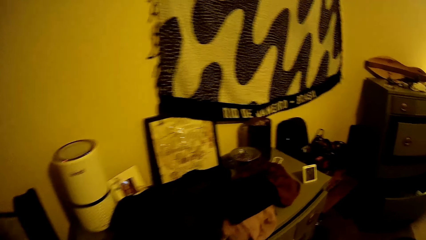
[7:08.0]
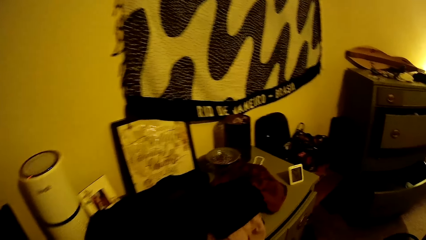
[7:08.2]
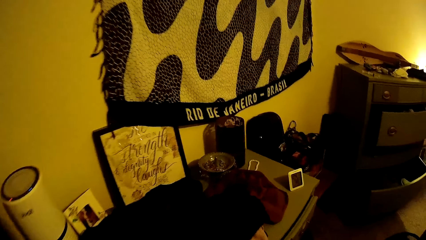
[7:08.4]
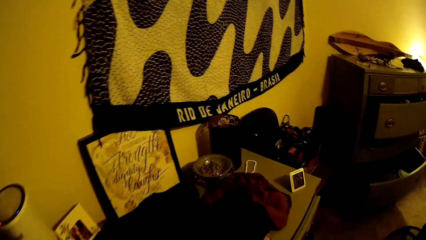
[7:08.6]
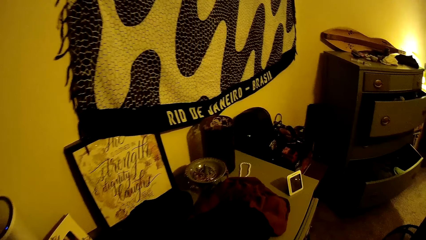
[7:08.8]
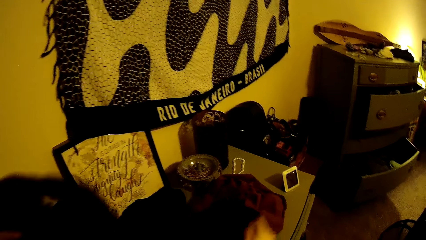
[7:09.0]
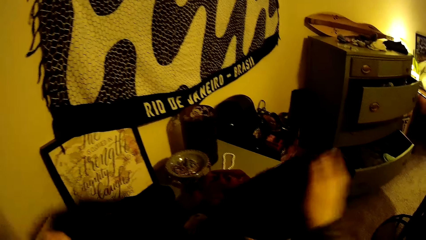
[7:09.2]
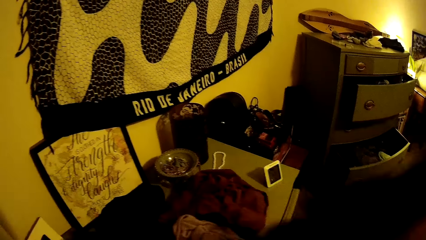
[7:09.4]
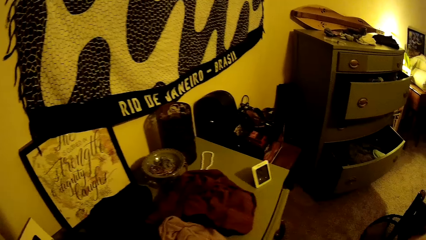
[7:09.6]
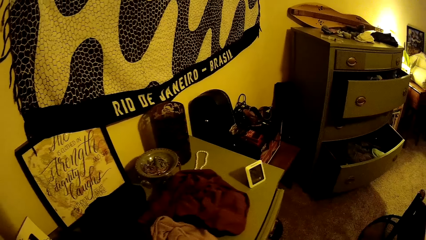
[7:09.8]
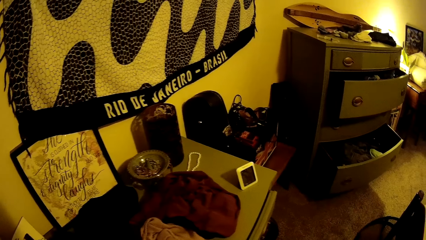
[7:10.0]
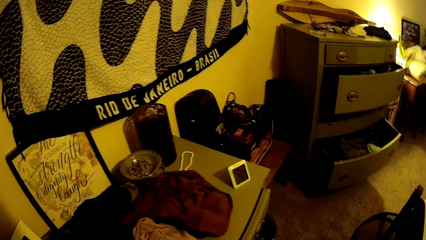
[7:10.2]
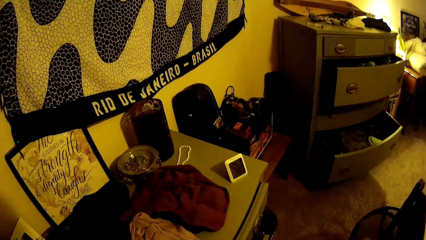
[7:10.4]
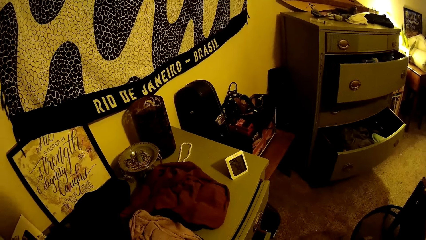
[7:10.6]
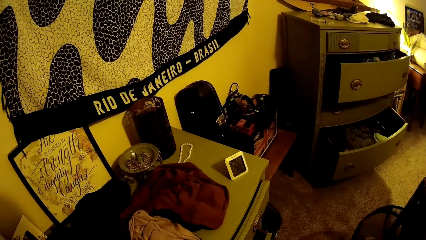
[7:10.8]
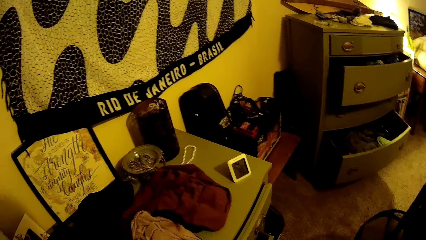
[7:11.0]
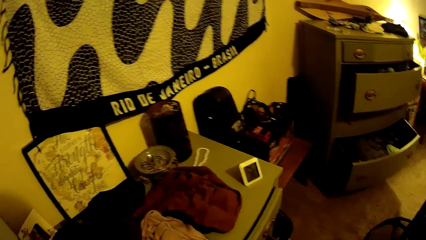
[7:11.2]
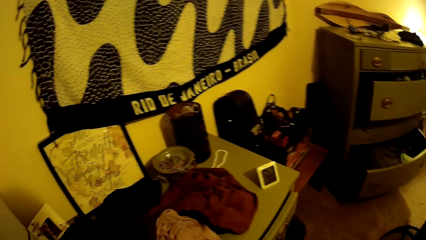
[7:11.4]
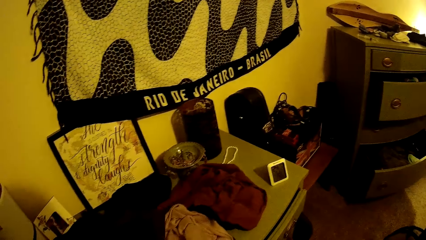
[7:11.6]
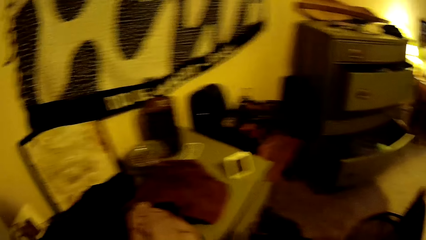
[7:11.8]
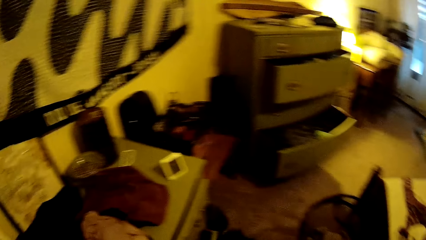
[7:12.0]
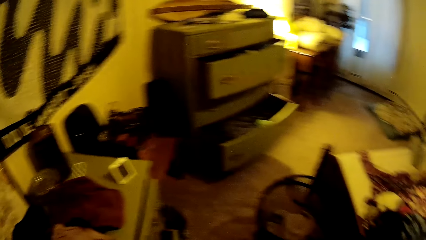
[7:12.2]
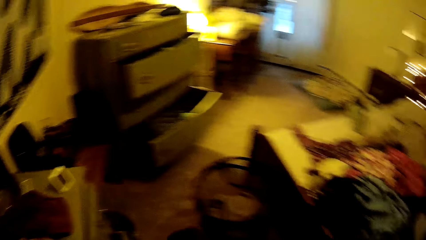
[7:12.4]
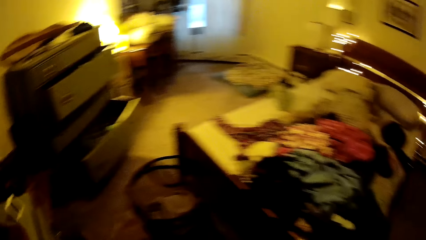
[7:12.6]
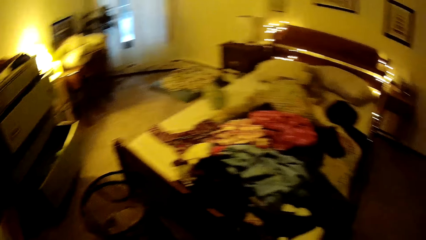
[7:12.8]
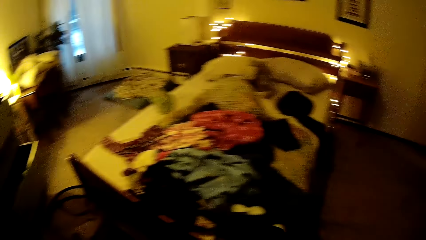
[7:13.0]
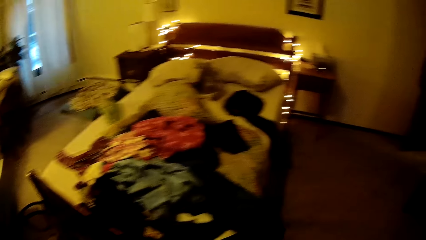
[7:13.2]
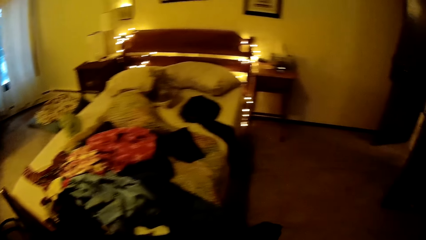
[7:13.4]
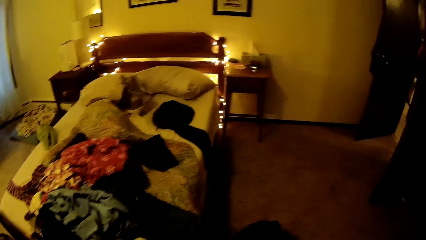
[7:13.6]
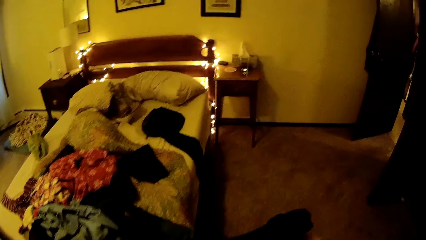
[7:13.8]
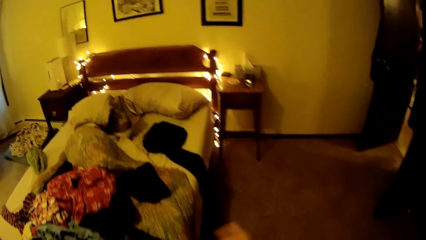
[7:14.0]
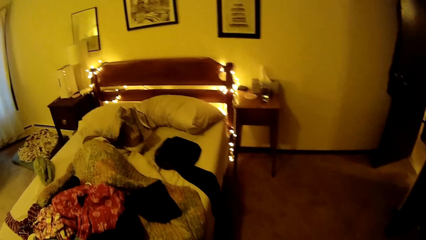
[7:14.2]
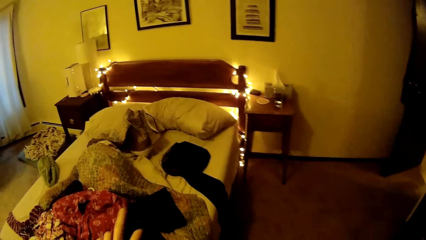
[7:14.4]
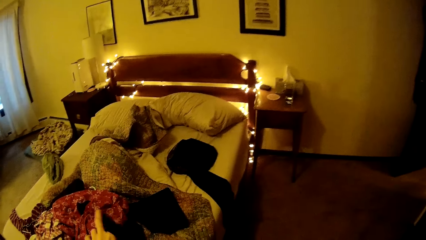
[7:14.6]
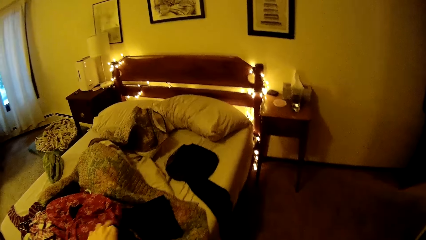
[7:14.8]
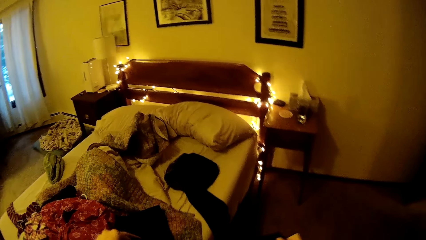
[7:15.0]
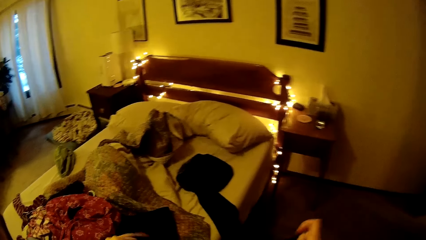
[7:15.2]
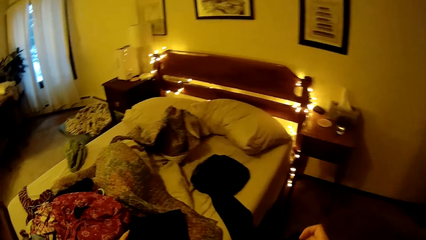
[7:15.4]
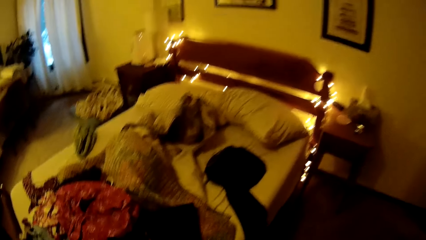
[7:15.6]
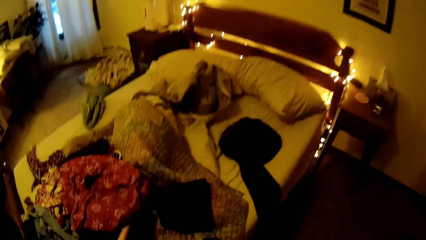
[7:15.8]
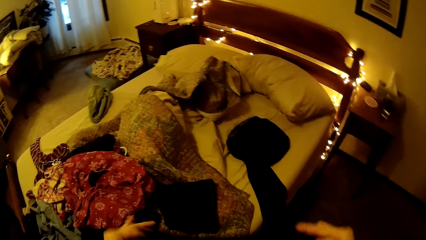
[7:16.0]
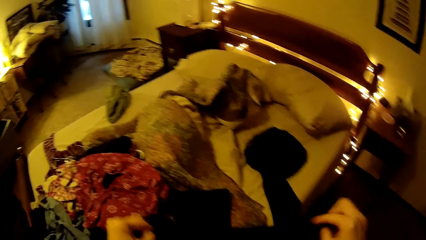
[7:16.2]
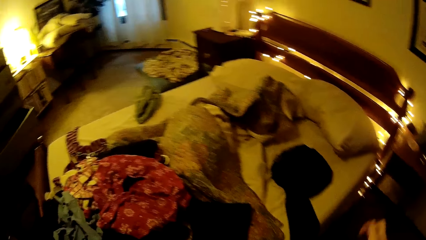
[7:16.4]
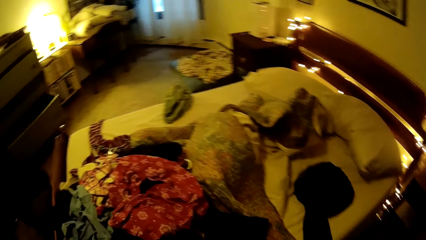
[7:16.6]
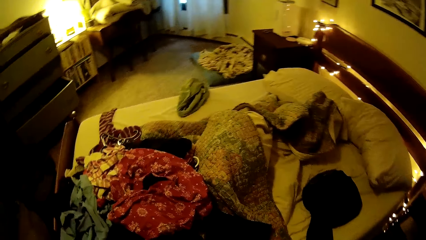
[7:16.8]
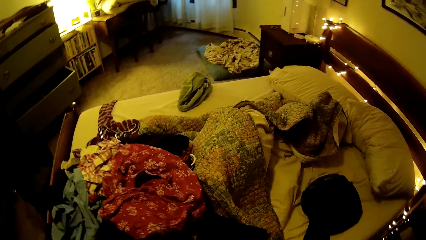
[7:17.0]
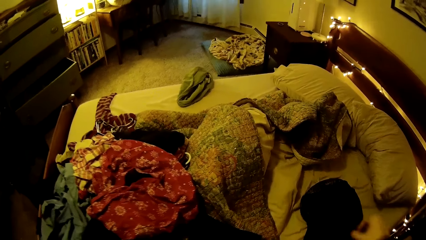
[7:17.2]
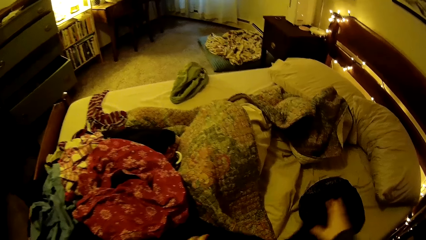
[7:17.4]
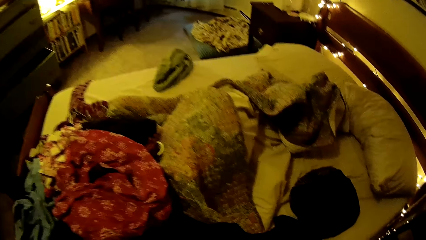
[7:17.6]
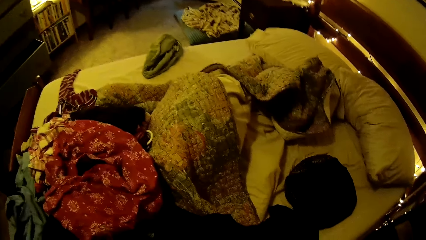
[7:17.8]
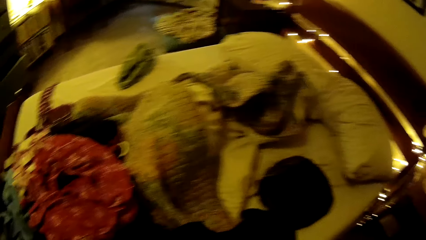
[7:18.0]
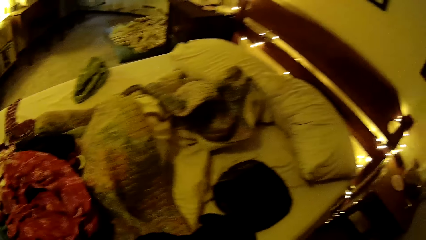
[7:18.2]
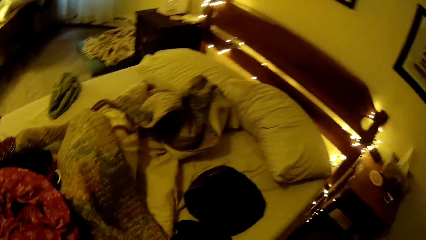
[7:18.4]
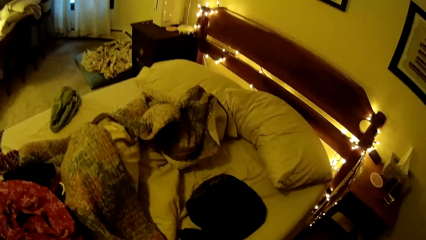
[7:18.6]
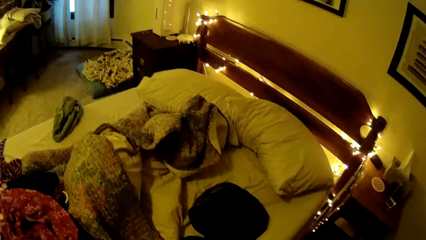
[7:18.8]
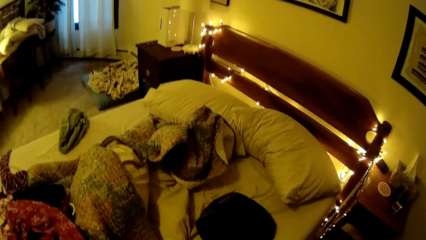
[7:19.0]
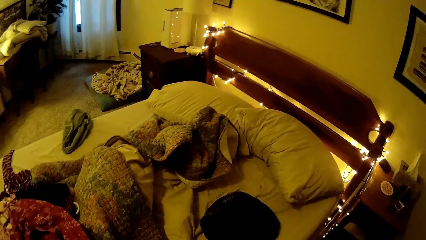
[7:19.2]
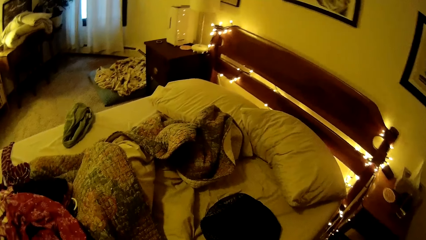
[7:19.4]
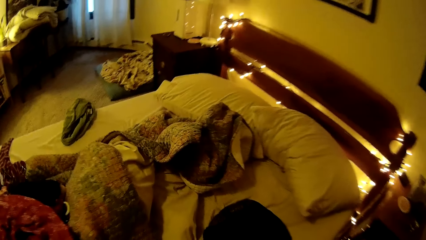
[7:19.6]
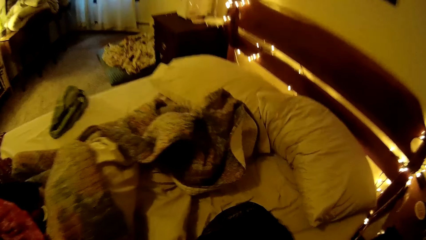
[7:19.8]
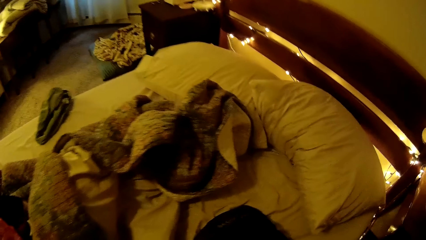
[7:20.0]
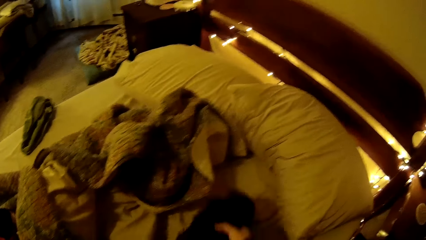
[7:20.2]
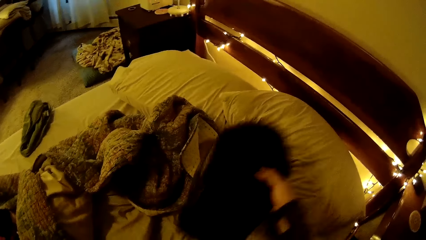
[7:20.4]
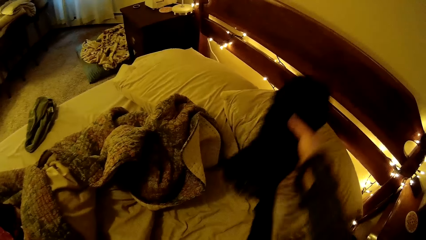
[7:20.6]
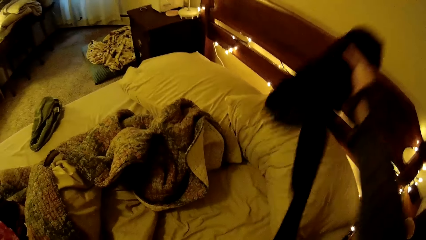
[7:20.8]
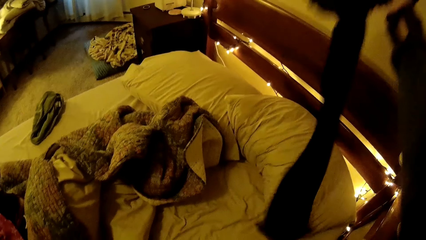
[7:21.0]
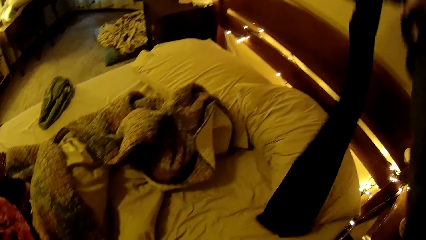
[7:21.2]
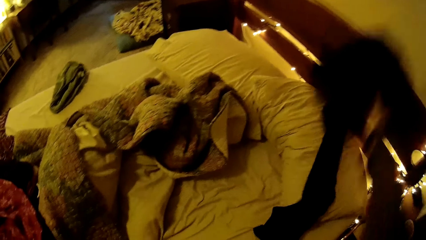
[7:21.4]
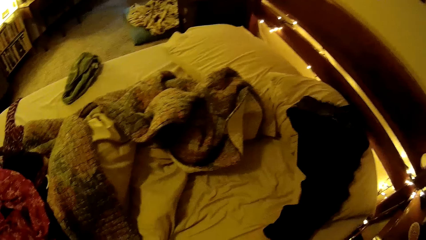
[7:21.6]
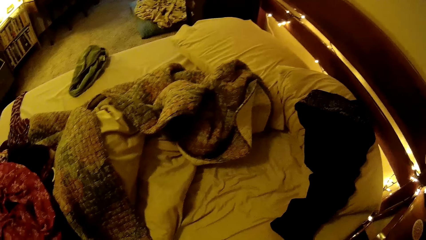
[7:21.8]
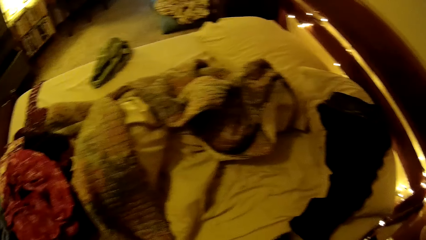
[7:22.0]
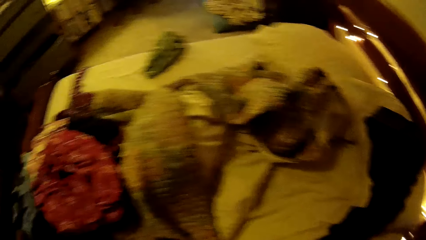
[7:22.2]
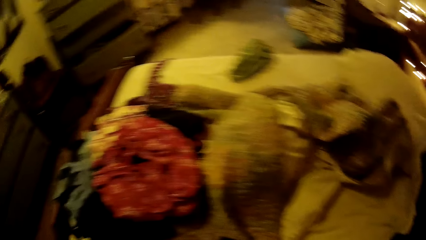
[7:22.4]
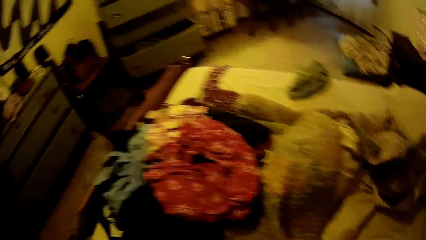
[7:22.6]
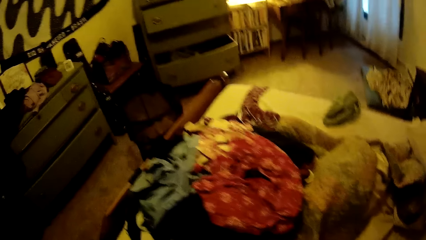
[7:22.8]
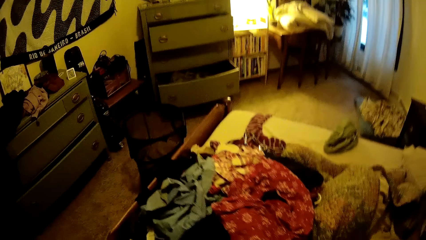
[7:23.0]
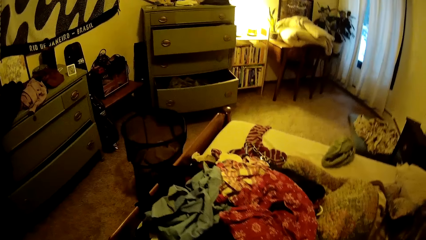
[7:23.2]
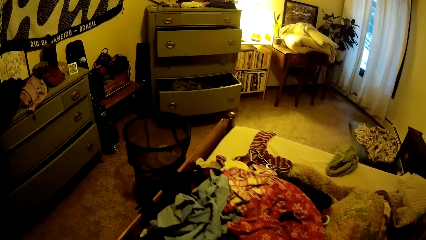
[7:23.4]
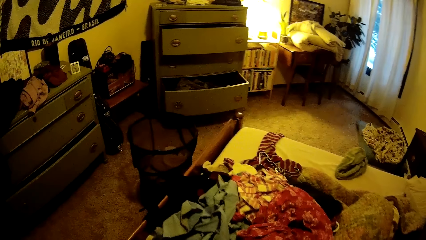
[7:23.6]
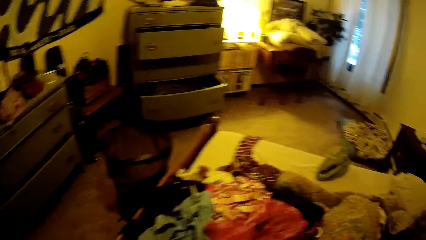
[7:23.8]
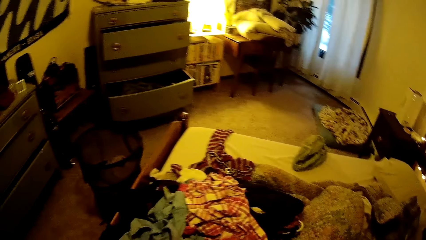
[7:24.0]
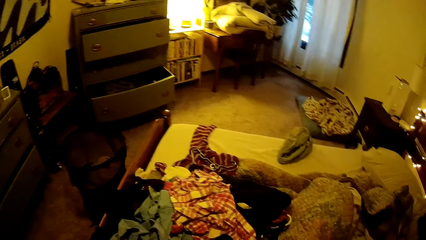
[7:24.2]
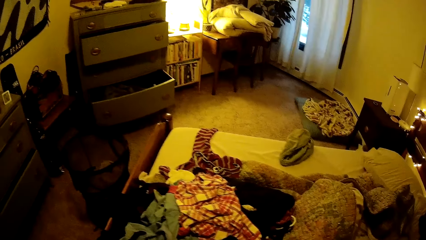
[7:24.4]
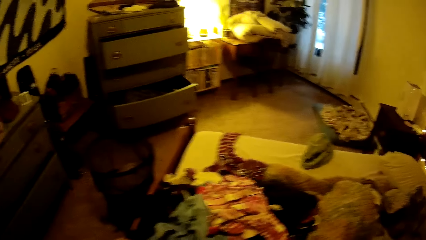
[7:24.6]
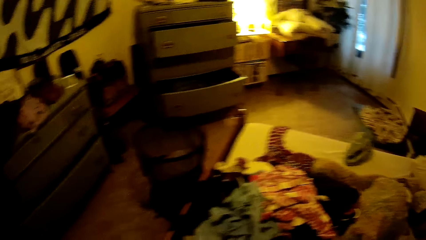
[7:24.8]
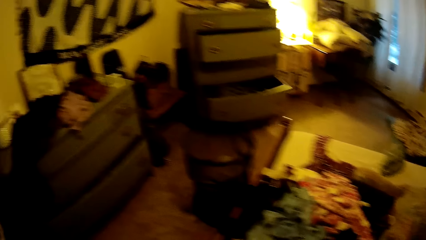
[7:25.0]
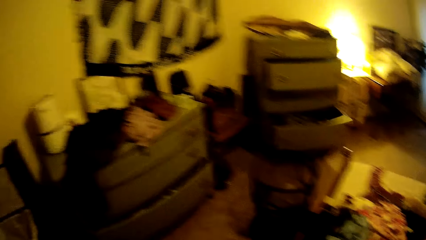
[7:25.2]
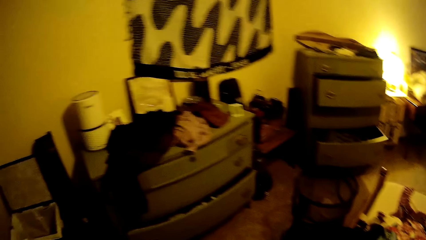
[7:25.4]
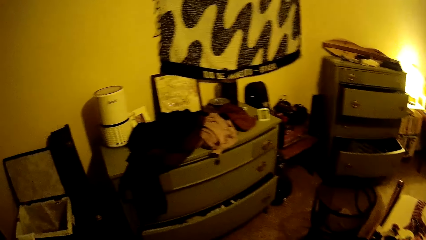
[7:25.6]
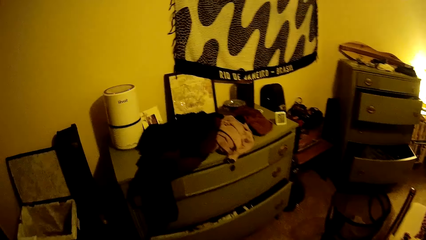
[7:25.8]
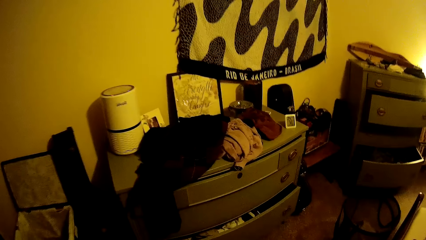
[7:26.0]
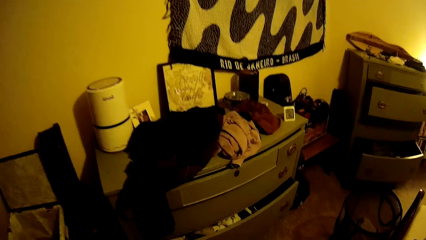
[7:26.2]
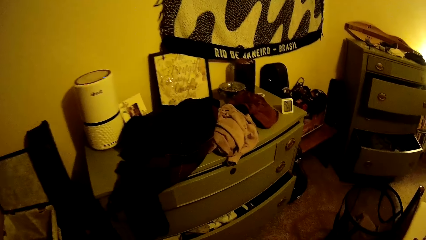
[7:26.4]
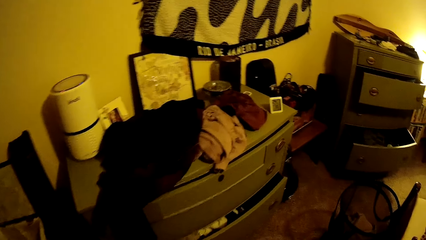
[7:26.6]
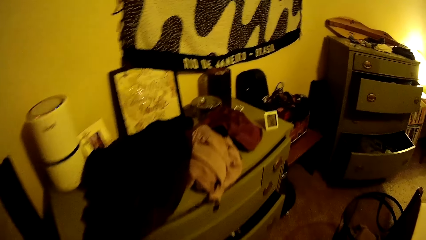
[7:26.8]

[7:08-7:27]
The camera wearer picks up a cloth from the top of the drawer with her right hand. She looks around a room. She walks around the room. She picks up a piece of cloth. She drops the cloth on the bed with her right hand. She sorts pieces of cloth. She picks up the cloth from the bed with her right hand. She drops the cloth on the bed with her right hand. She walks around the room. She picks up a cloth from the bed with her right hand. She walks around the room.
